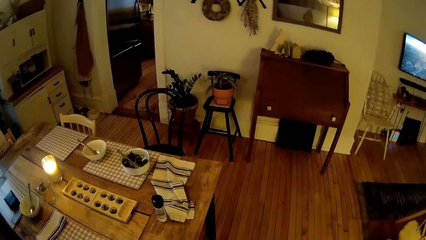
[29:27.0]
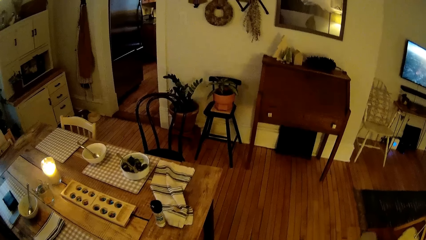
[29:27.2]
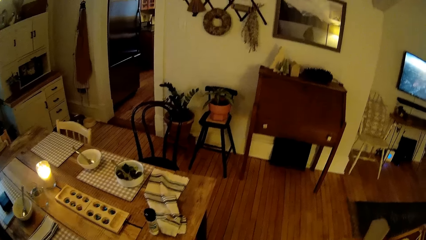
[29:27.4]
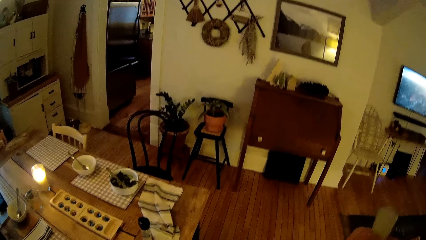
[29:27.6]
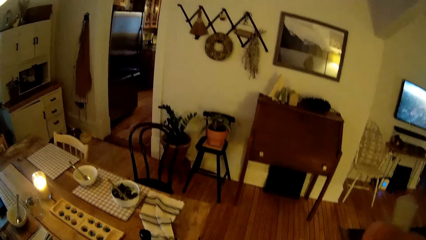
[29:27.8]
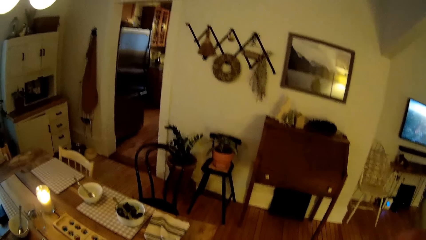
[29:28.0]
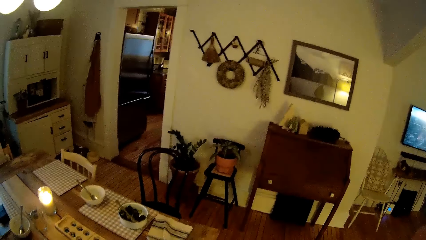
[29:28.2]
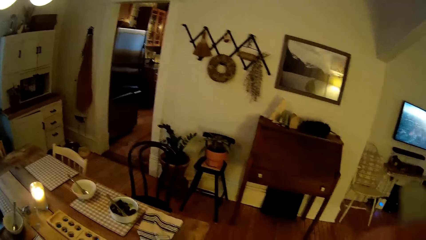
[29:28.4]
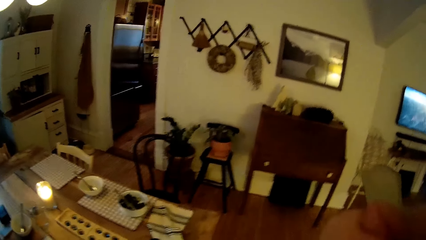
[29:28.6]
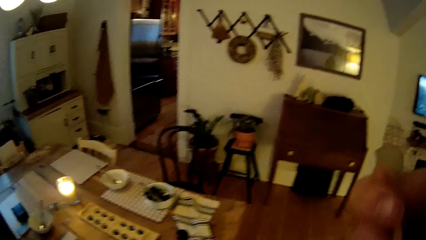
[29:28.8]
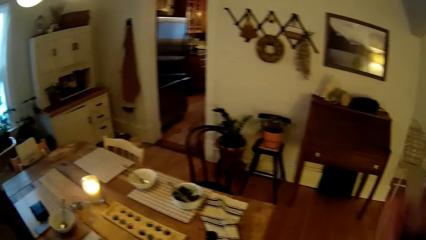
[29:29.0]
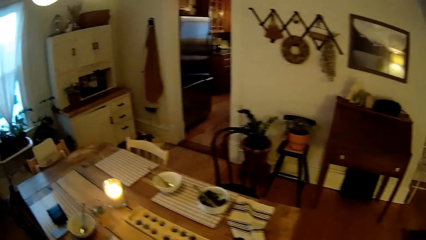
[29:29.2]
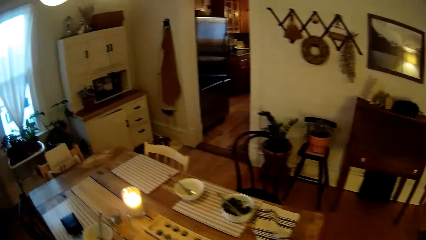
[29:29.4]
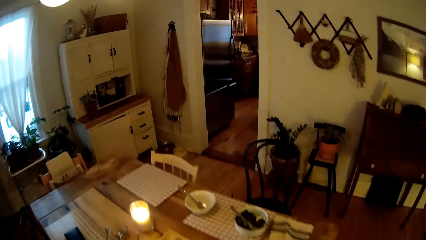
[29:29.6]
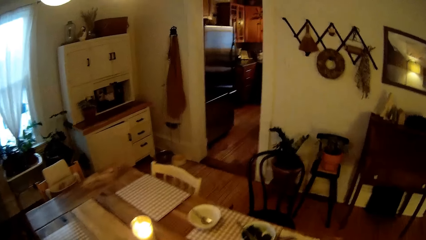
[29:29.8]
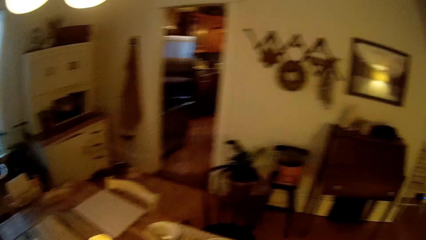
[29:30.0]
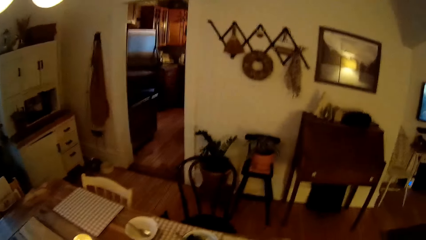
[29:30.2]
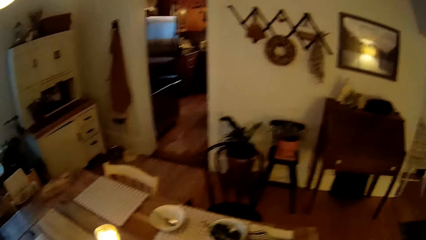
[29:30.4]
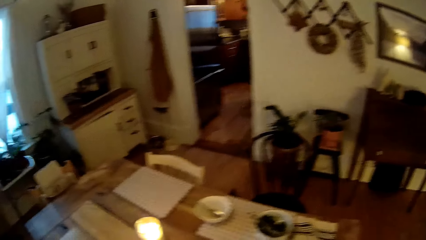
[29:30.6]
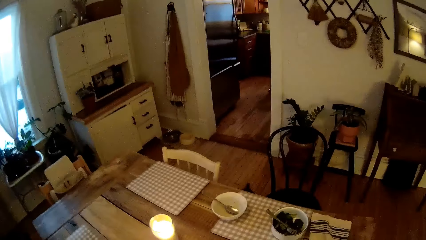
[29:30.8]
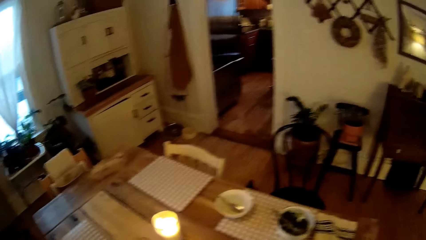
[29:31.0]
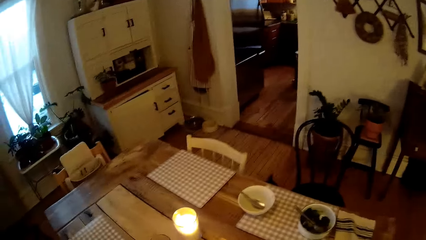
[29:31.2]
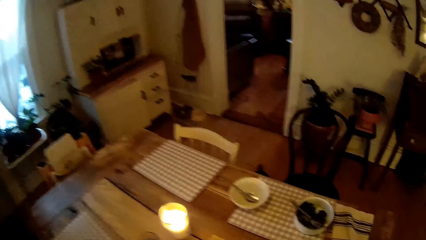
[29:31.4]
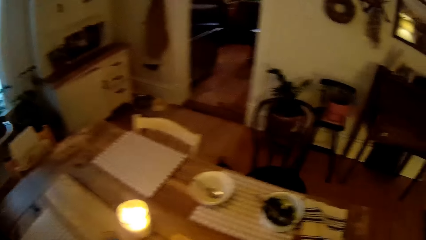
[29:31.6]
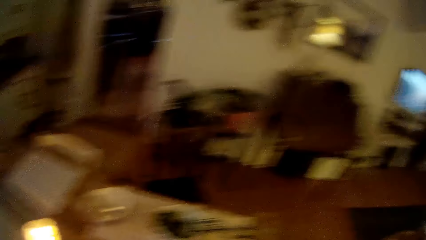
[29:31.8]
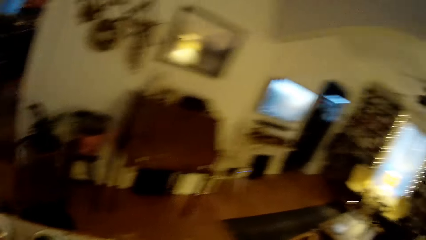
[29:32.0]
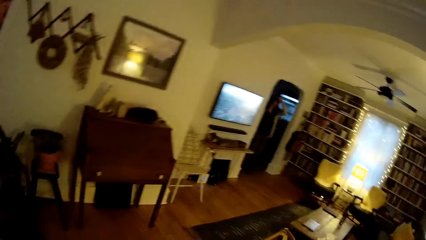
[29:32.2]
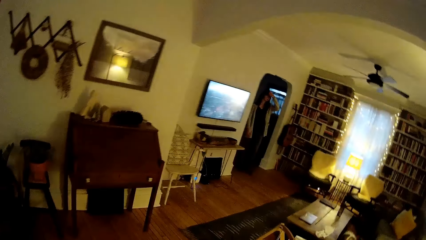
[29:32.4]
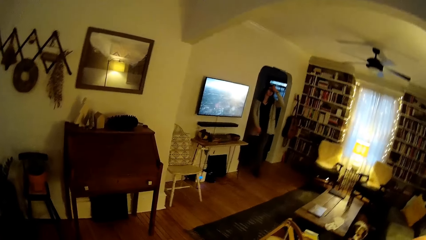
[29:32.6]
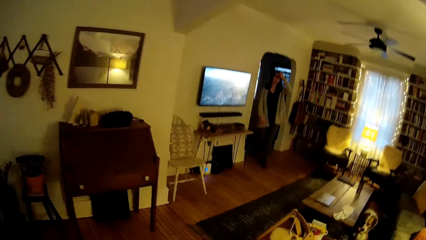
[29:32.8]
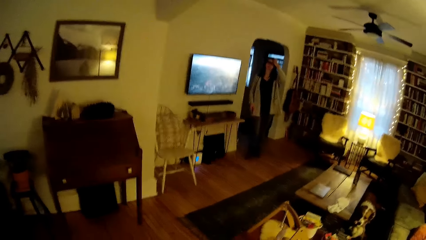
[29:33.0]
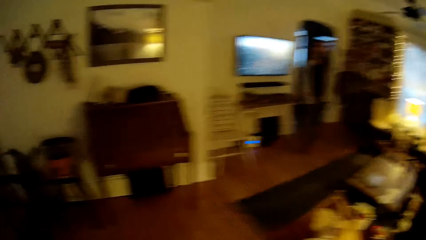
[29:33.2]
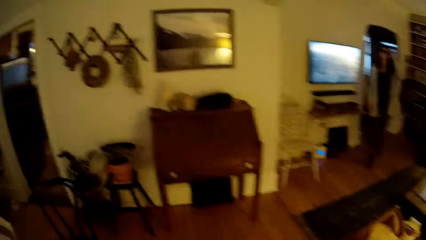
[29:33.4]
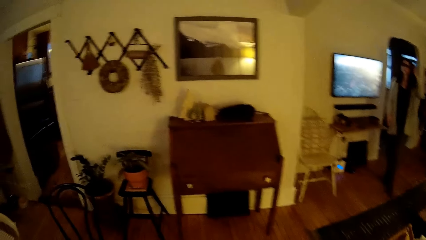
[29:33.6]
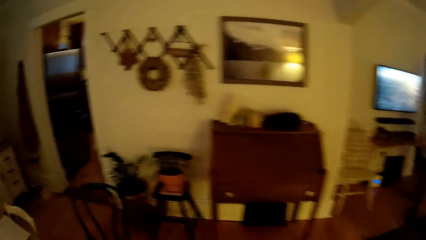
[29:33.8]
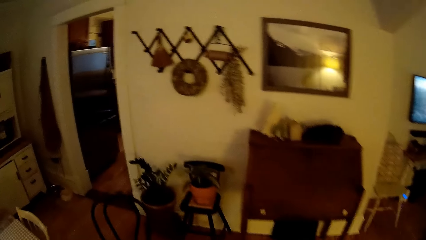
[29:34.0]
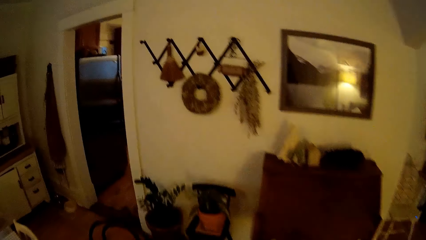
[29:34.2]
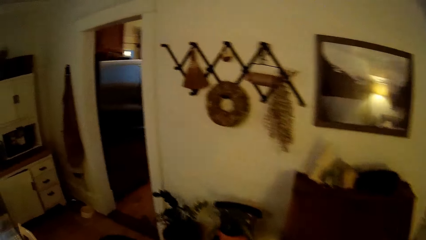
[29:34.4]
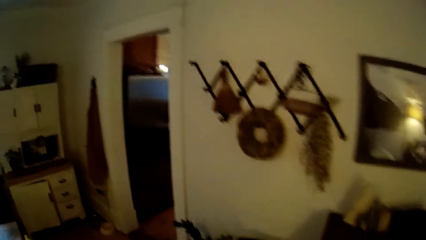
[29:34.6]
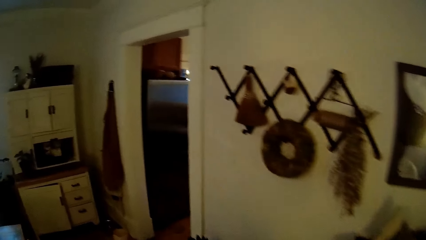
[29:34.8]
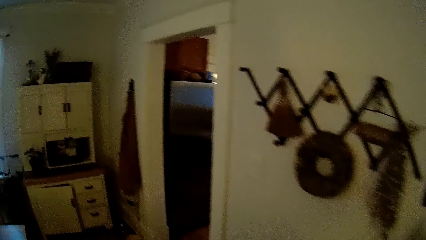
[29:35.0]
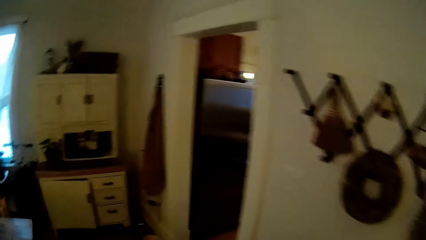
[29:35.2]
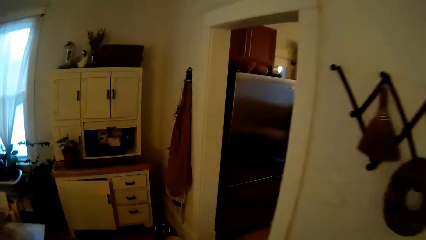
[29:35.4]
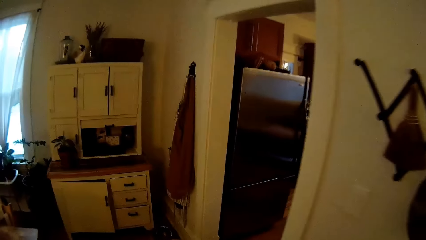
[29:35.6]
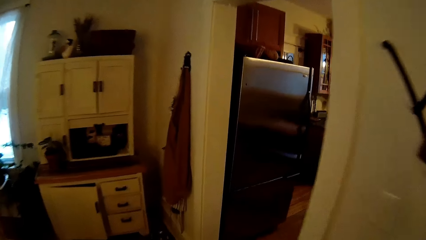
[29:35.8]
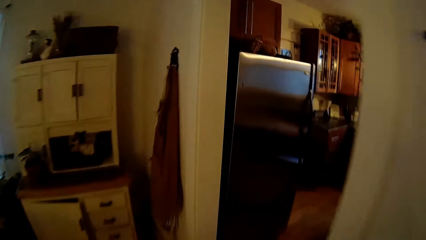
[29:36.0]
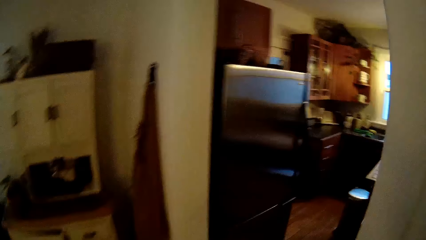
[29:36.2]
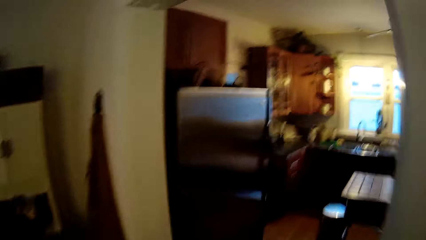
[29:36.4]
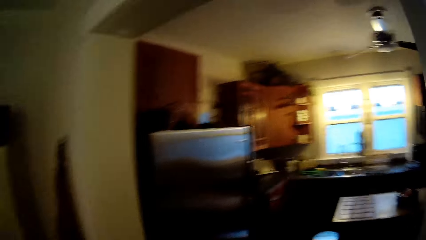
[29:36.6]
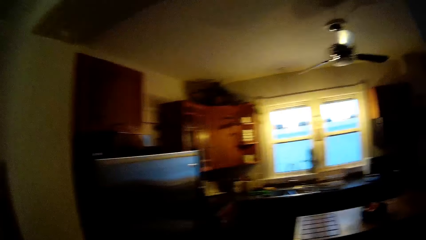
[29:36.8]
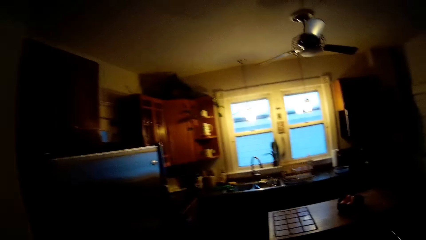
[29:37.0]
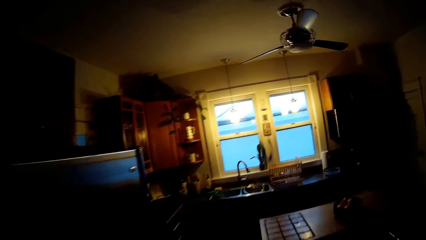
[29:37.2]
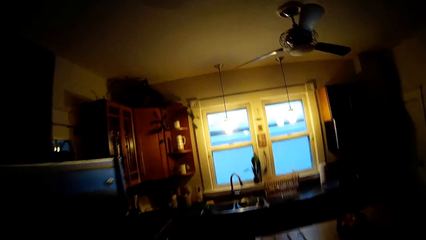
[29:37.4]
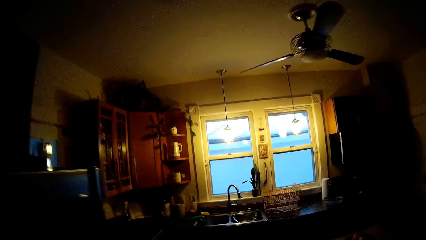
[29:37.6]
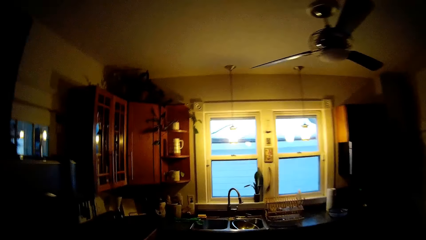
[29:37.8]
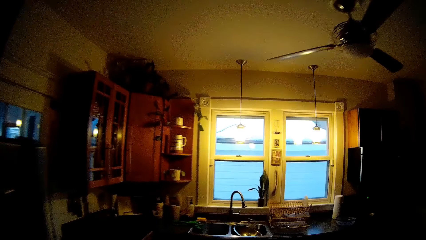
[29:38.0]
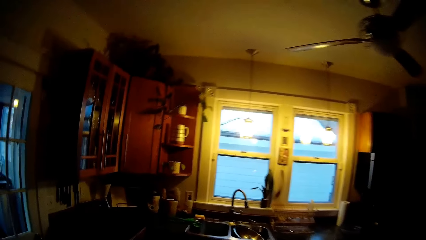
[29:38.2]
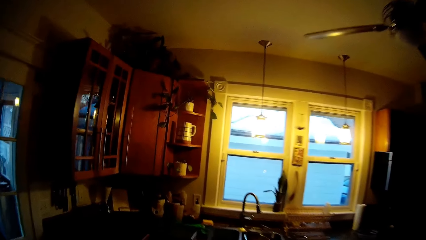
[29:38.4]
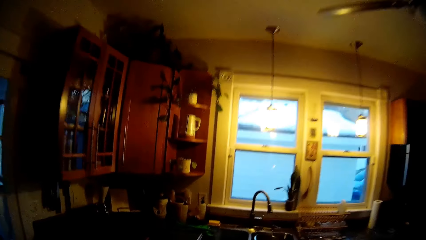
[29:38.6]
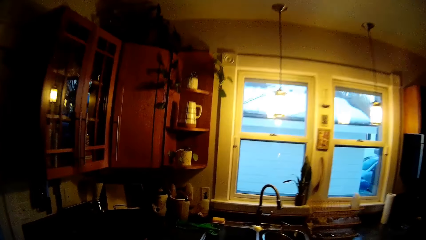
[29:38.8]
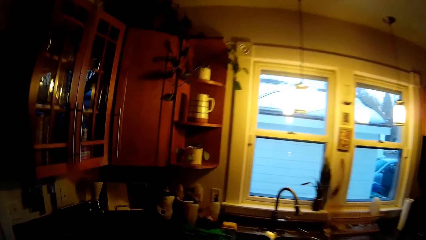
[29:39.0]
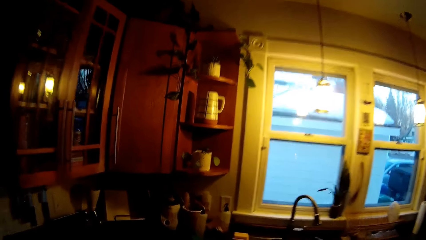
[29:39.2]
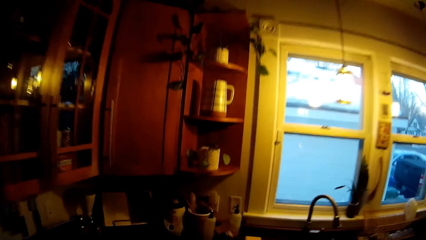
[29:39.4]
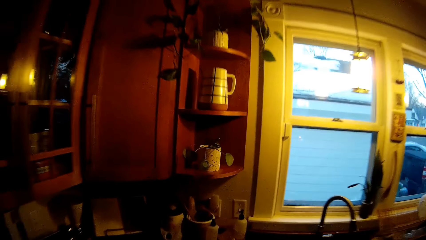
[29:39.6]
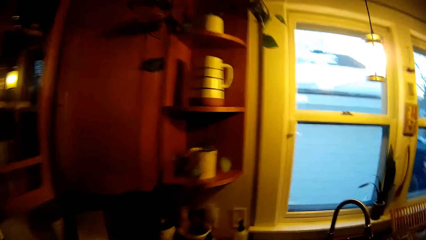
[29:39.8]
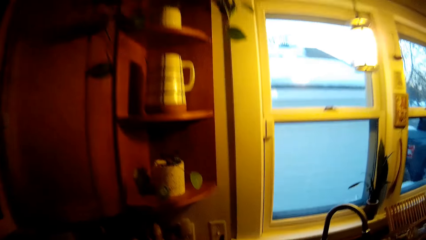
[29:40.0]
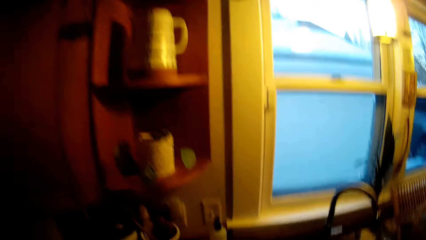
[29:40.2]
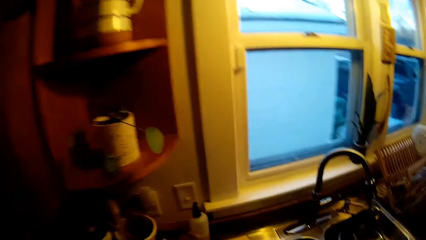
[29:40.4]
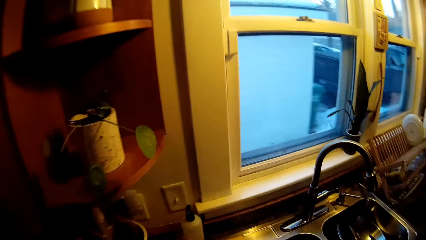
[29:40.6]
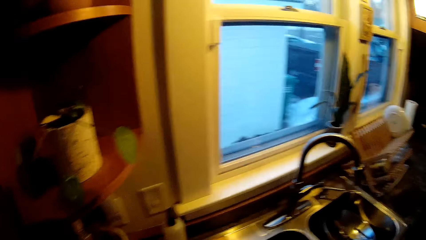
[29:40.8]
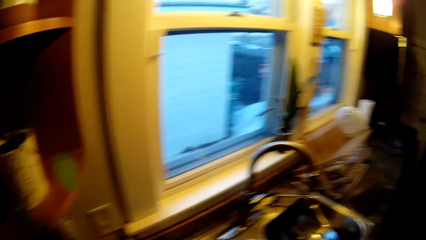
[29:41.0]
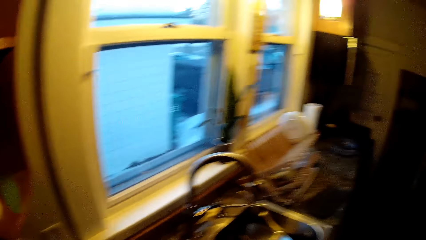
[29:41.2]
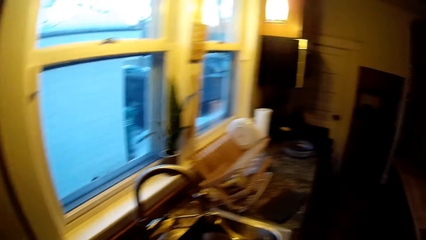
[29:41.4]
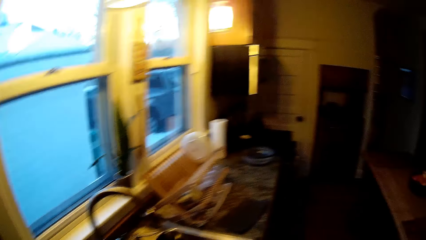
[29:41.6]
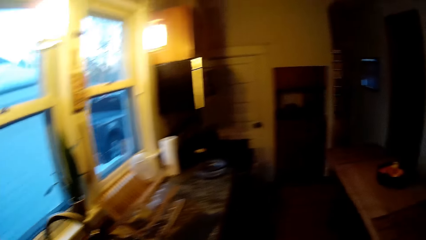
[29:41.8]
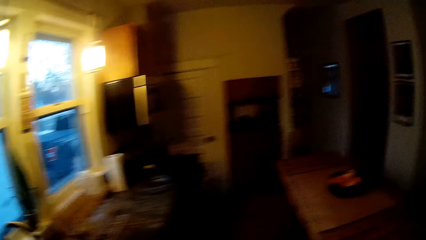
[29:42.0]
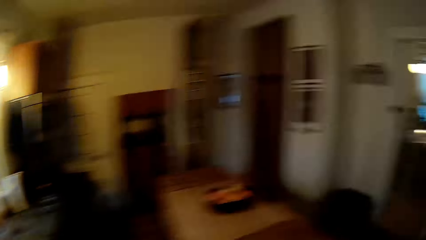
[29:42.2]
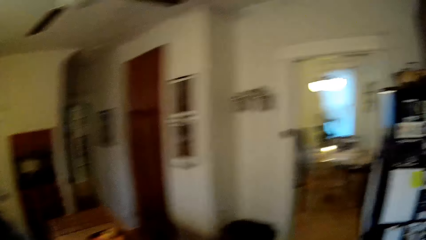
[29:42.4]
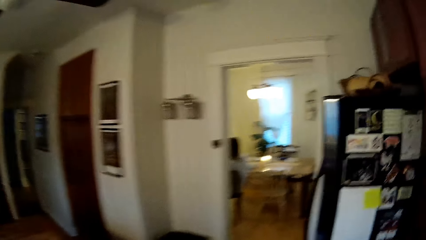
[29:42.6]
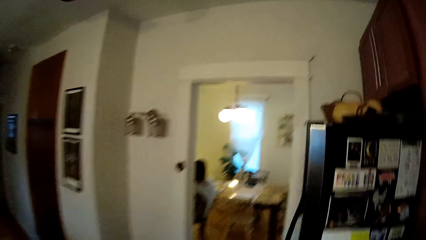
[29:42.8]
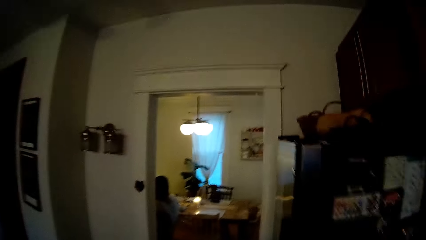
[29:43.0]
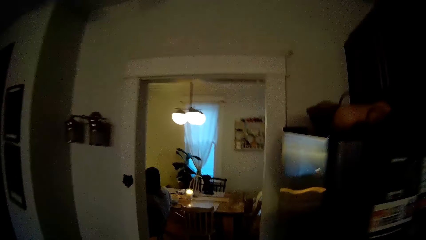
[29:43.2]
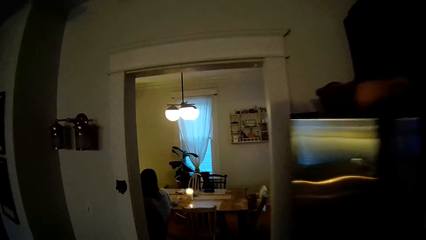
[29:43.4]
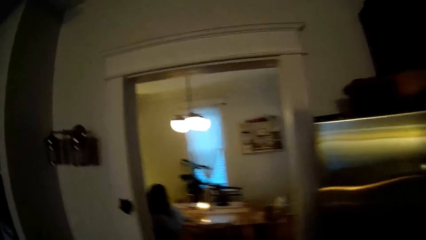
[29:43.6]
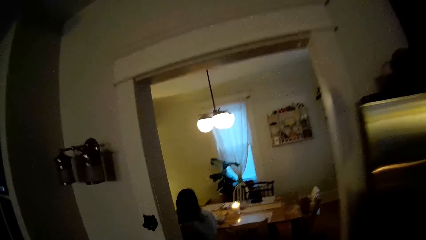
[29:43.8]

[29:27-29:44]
The woman walks back into the living room. The camera wearer walks towards the kitchen.
